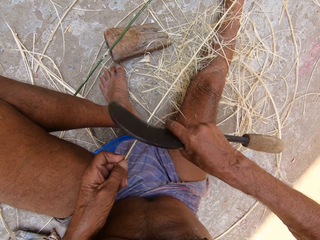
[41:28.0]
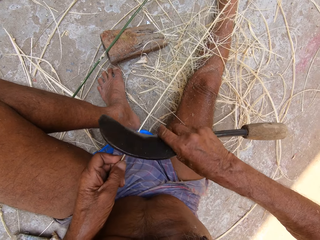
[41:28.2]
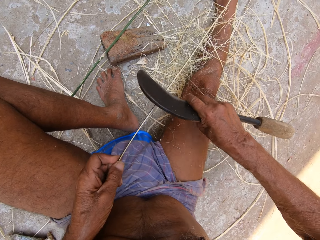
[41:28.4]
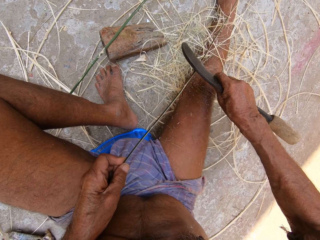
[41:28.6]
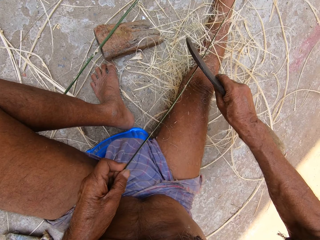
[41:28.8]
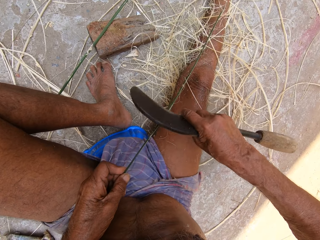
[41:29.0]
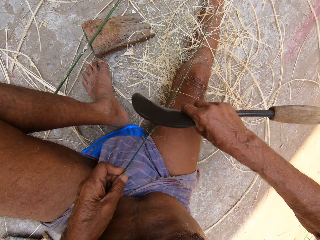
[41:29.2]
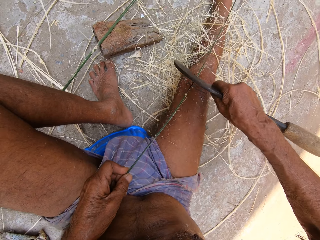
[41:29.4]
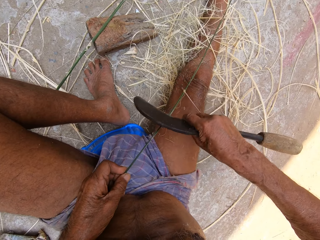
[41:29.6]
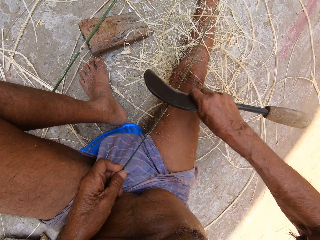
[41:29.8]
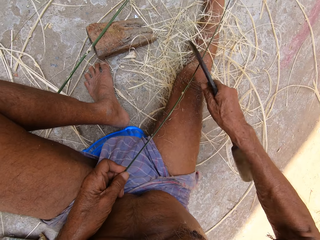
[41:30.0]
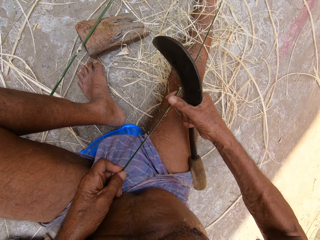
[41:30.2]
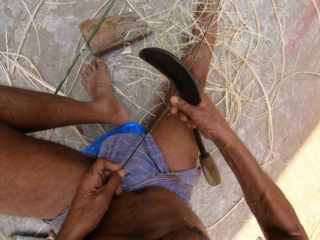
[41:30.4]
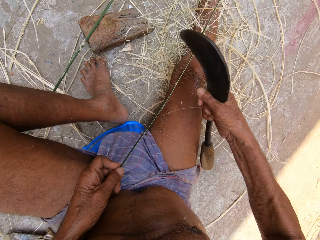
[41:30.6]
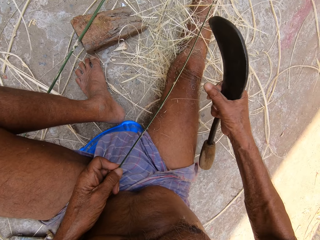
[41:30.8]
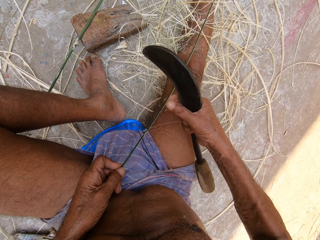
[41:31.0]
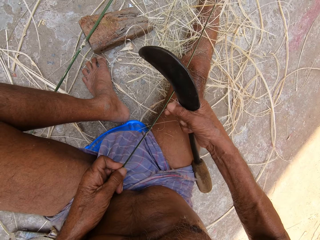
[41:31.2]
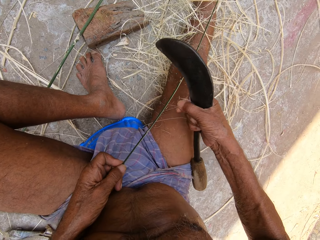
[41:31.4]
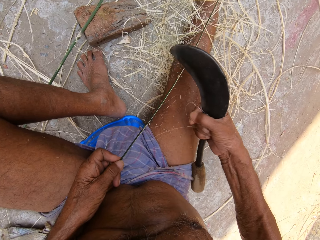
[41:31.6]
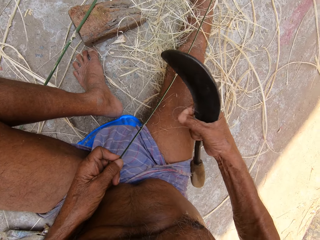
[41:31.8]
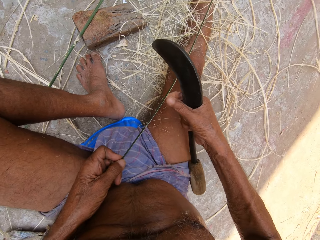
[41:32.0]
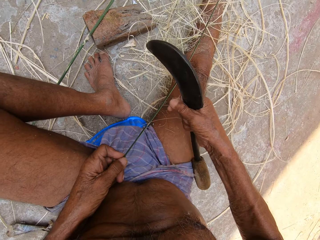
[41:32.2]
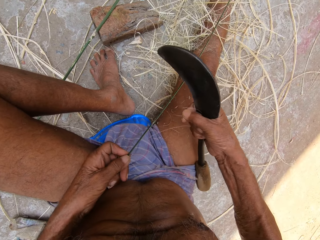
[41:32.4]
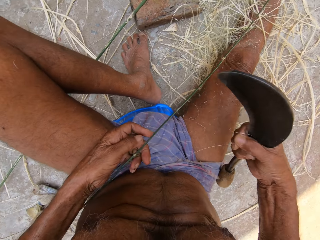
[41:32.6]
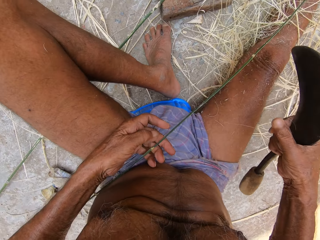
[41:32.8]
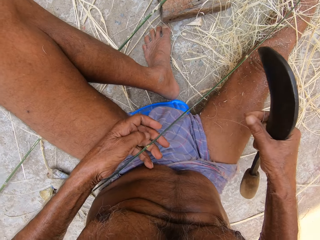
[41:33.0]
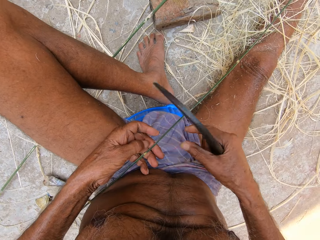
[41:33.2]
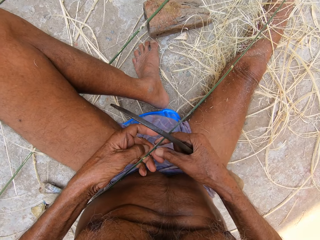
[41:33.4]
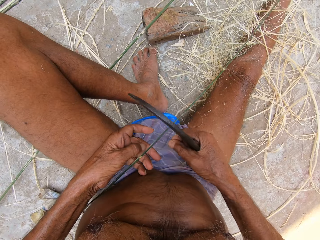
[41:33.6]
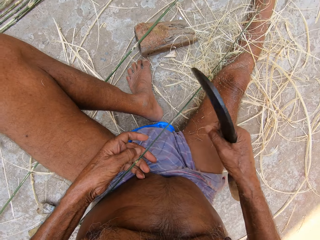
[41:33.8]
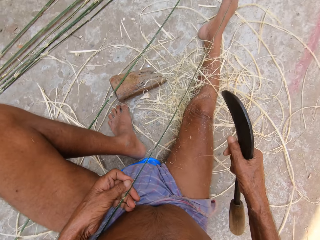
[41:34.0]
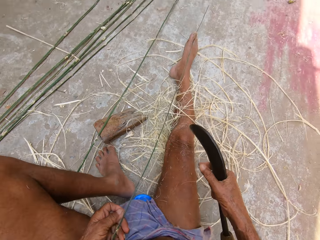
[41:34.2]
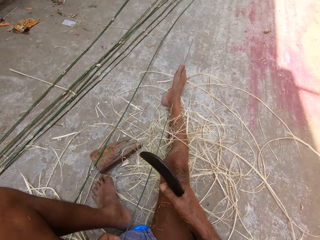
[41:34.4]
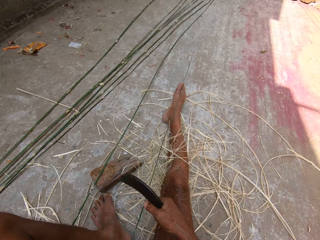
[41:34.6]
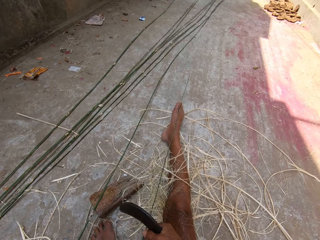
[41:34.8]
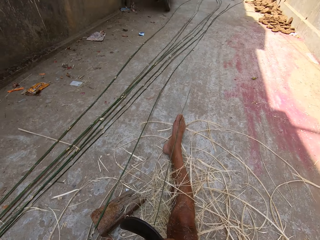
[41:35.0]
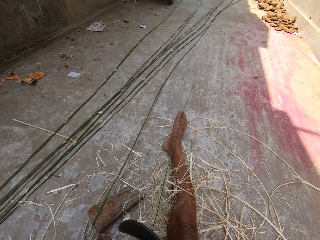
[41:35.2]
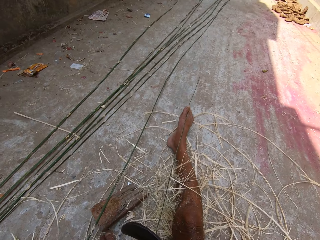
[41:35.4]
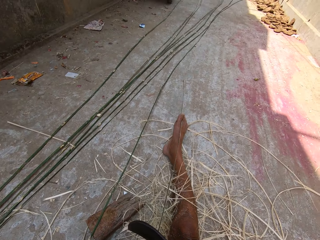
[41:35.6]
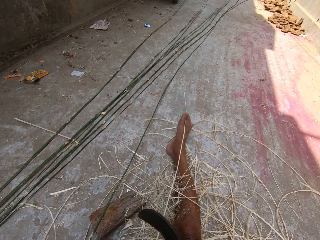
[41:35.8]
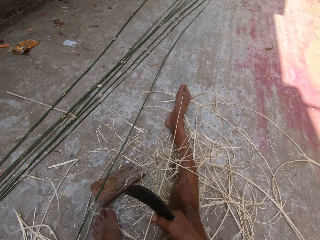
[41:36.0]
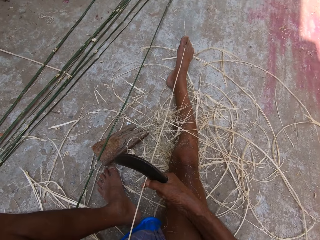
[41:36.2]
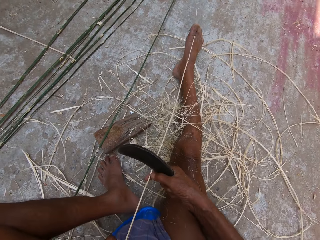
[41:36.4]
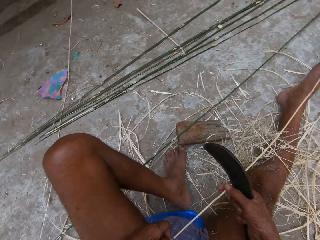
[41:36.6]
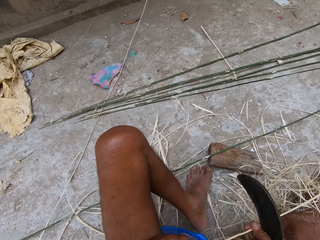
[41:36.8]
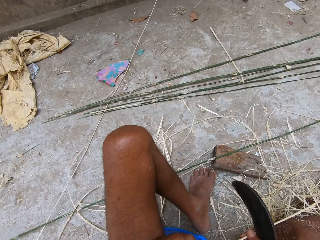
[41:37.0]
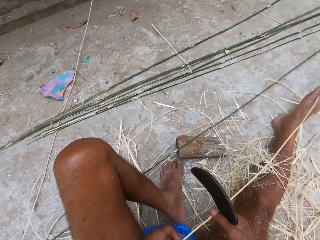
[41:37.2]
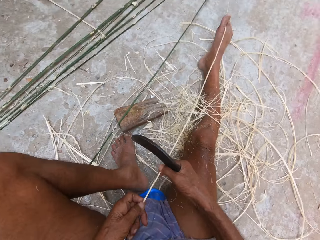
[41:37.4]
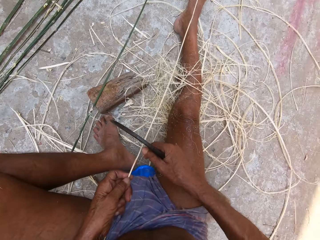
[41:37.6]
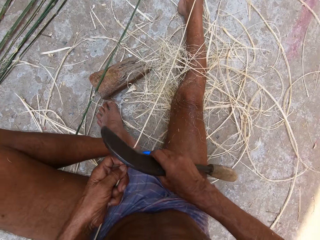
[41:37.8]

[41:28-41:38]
The camera wearer pulls thread. They pull thread repeatedly.

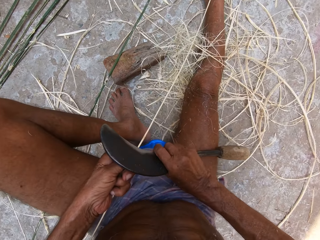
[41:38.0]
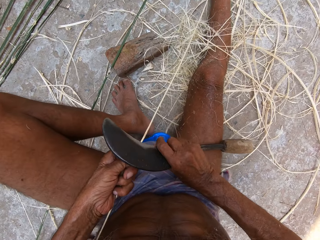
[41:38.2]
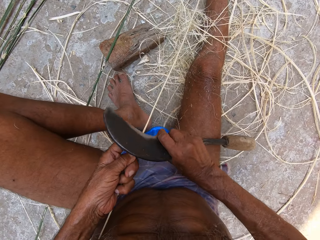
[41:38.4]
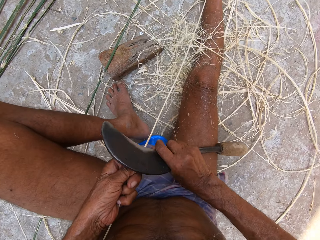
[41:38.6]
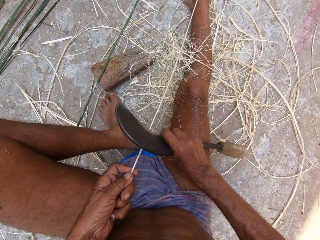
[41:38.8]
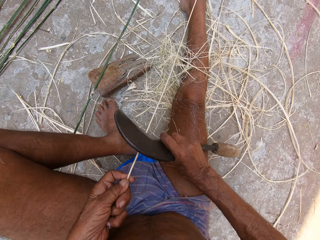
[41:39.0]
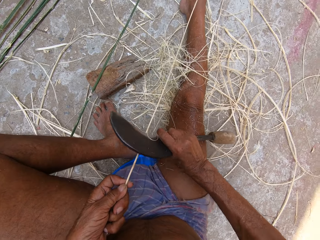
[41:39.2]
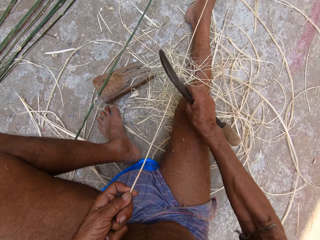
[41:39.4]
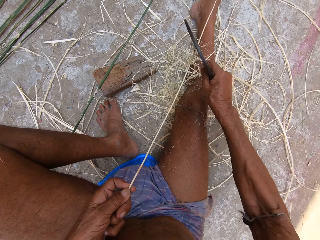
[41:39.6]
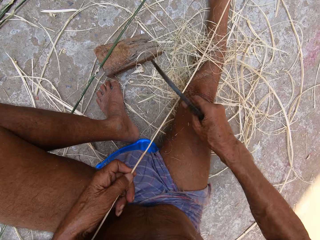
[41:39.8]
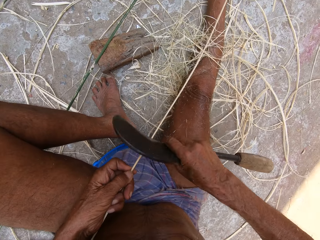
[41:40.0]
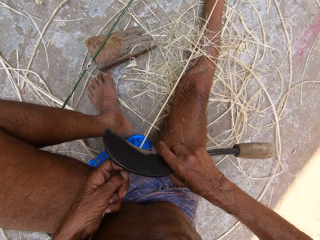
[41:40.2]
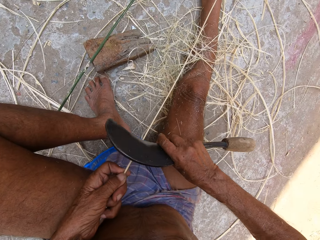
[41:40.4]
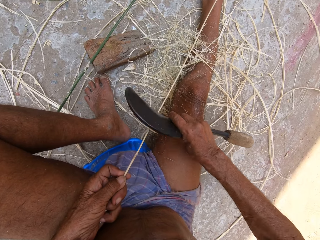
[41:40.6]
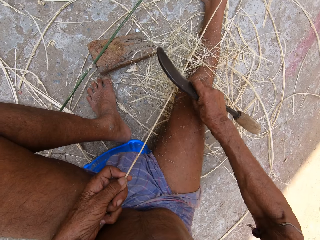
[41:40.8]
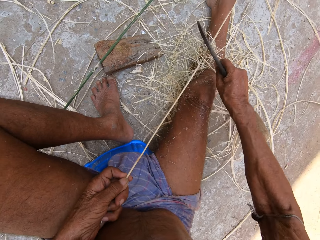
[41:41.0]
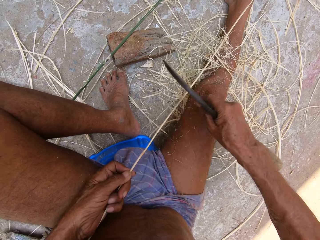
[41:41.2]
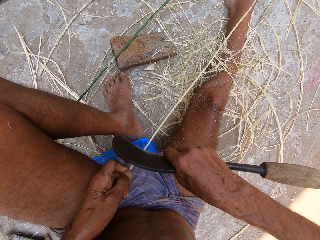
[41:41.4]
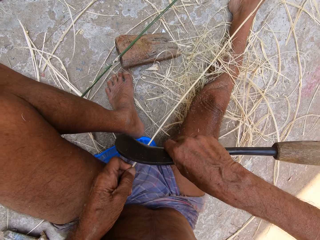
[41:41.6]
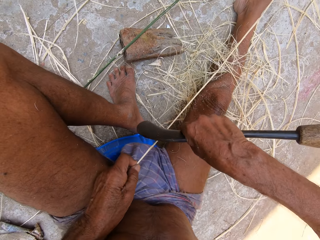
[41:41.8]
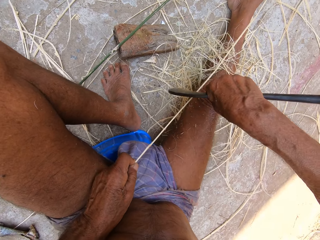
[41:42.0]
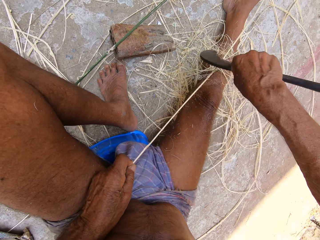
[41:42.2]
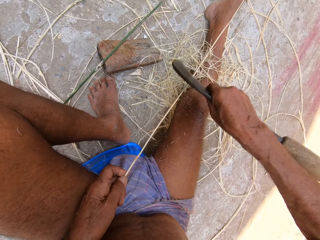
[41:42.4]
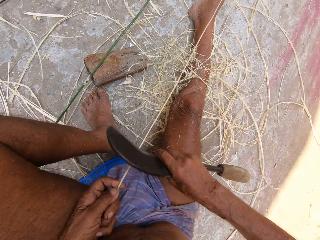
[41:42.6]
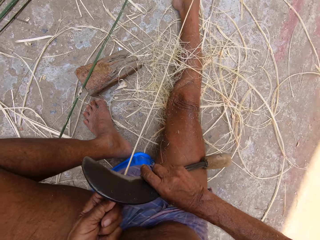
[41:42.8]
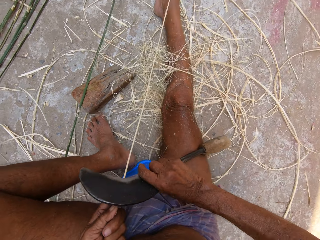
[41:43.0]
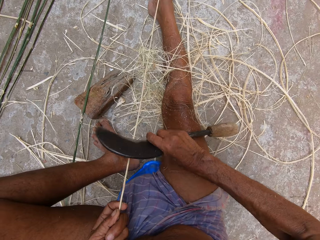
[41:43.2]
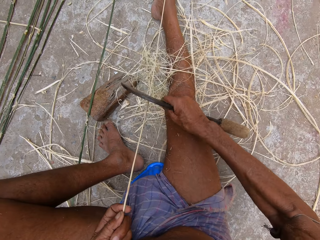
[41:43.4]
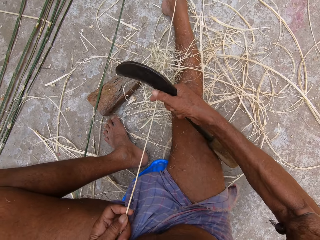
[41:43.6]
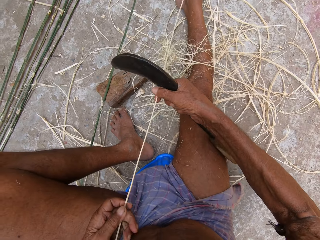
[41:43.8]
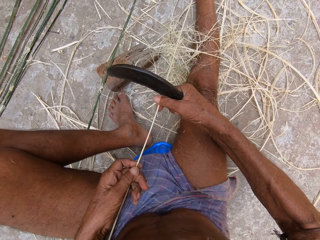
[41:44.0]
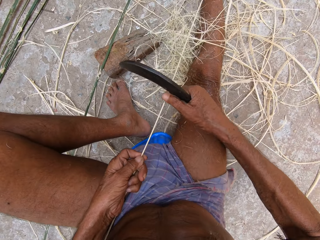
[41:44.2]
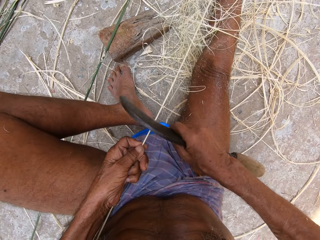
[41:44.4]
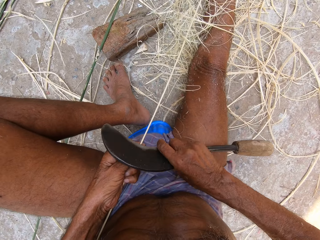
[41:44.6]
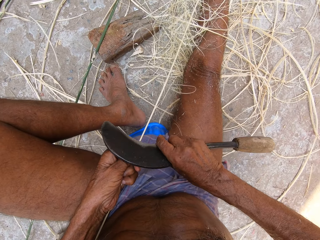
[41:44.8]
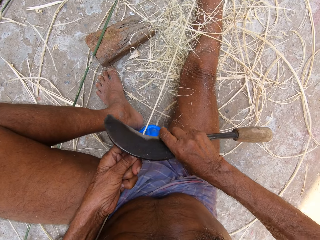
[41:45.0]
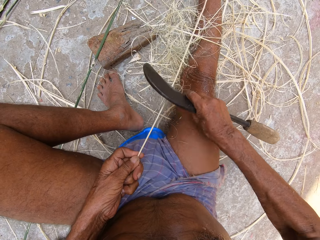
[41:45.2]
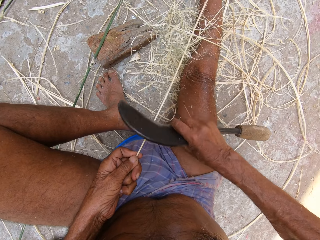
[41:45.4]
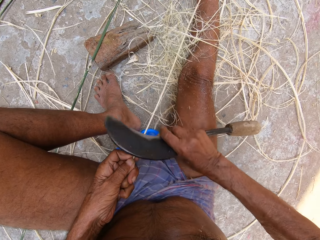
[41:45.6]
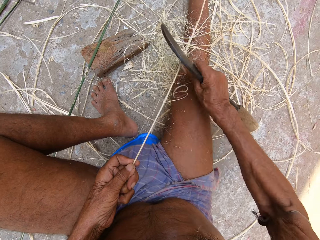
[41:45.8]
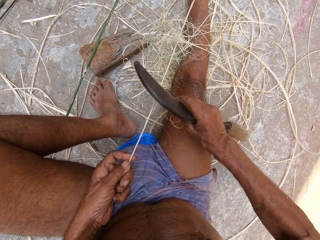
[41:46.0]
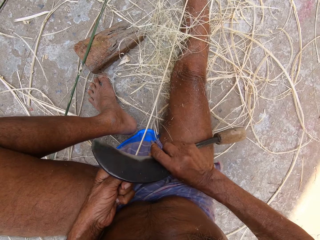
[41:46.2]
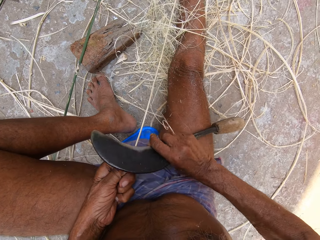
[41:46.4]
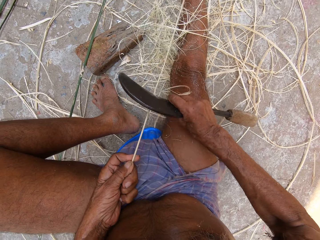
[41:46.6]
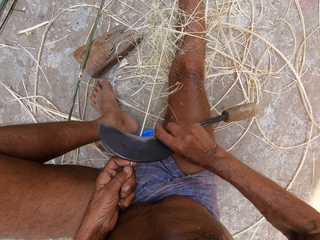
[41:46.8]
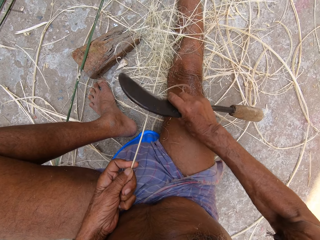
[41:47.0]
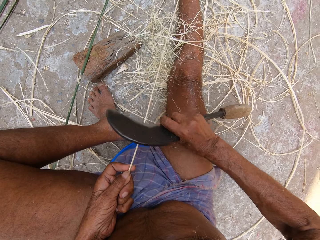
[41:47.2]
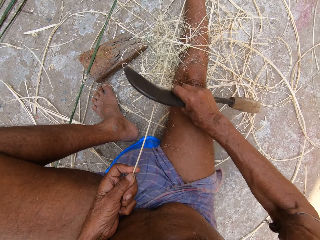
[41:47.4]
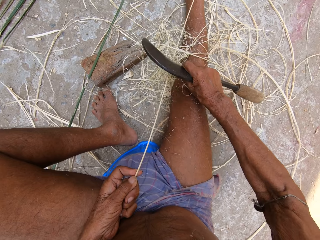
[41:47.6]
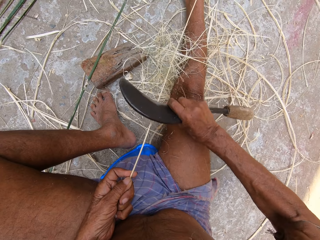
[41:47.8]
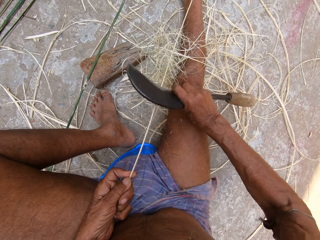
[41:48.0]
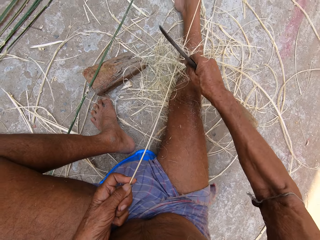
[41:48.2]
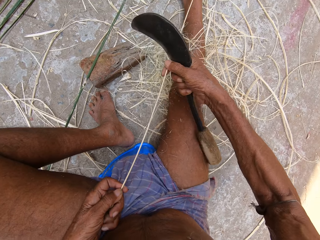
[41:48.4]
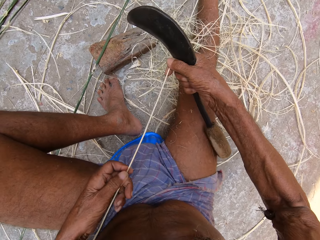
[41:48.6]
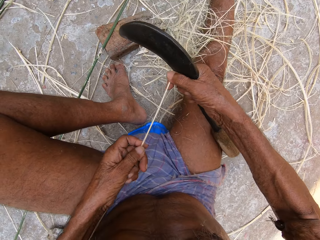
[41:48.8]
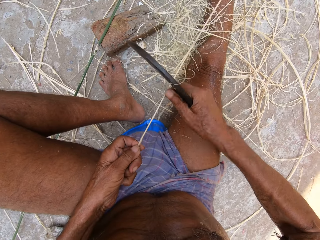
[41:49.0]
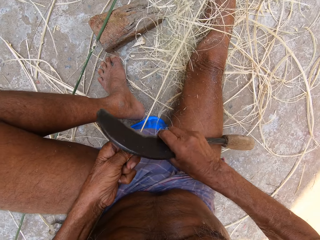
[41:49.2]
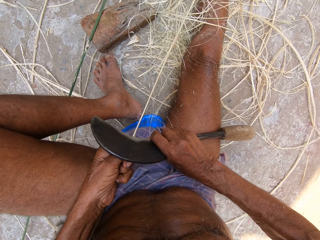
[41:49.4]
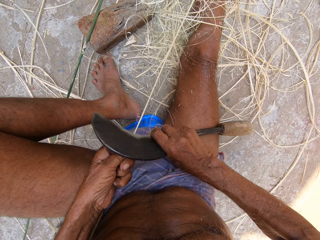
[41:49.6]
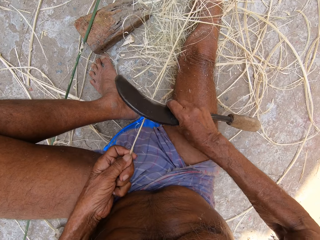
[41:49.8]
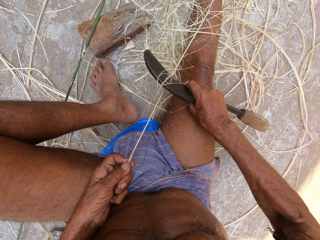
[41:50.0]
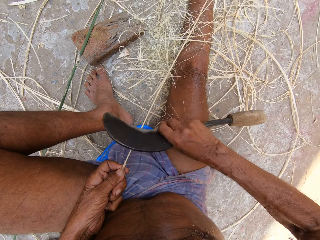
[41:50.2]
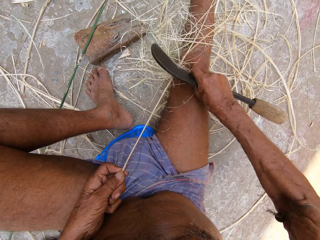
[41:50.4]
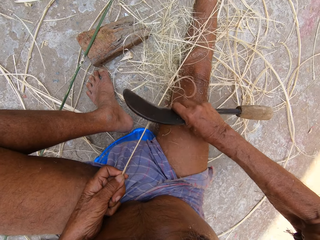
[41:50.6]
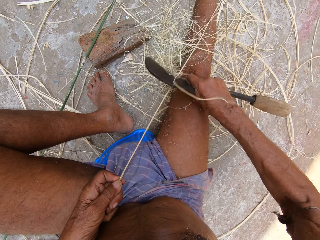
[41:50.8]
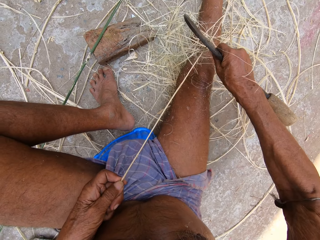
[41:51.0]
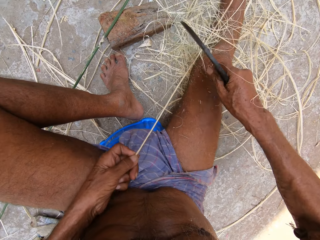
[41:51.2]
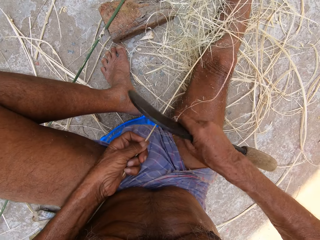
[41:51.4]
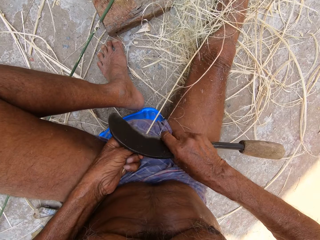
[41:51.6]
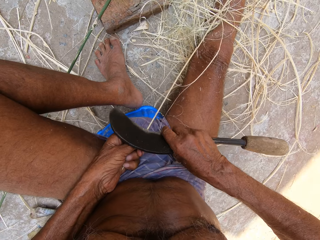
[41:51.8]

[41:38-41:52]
The camera wearer peels a stick with a sickle. They peel the stick with the sickle repeatedly.
